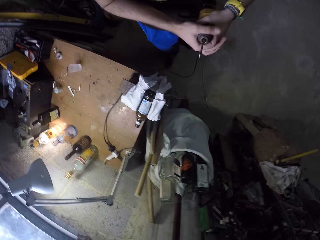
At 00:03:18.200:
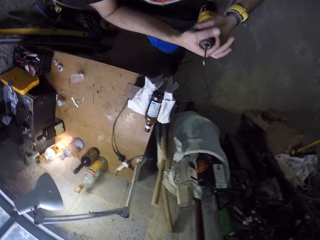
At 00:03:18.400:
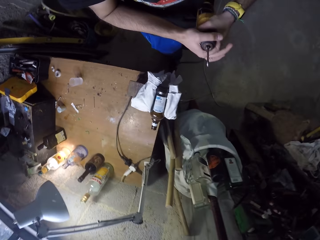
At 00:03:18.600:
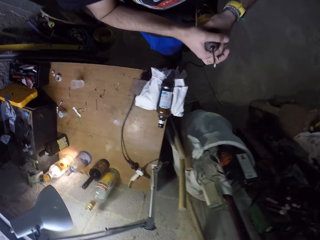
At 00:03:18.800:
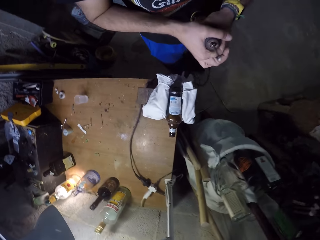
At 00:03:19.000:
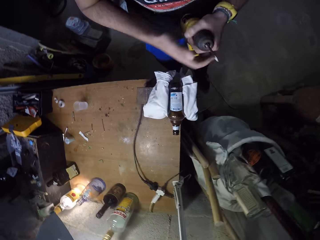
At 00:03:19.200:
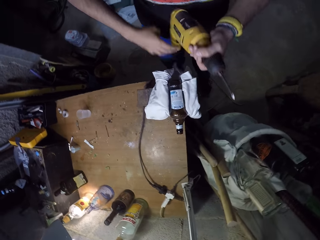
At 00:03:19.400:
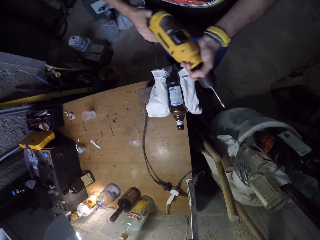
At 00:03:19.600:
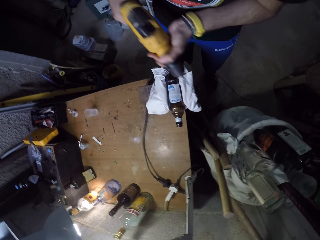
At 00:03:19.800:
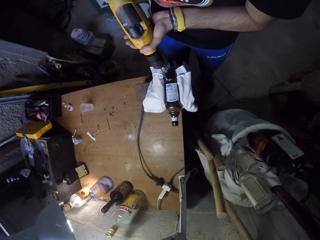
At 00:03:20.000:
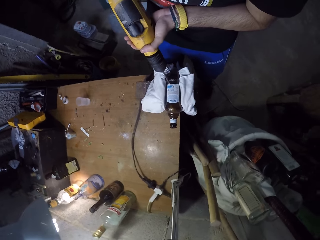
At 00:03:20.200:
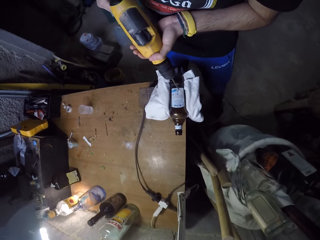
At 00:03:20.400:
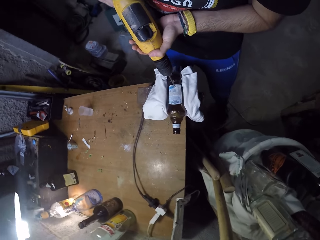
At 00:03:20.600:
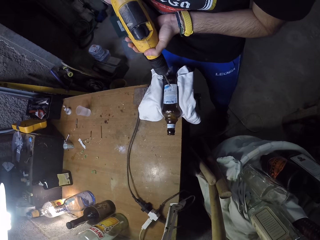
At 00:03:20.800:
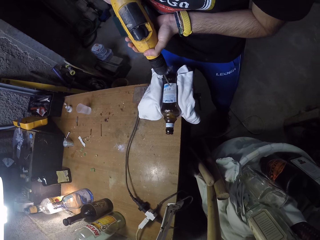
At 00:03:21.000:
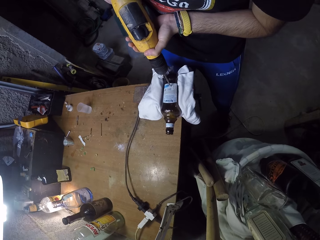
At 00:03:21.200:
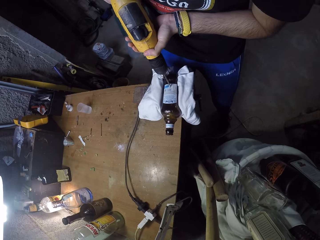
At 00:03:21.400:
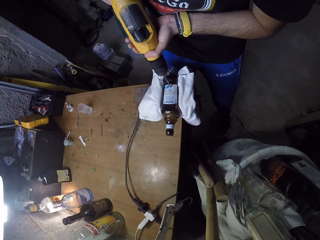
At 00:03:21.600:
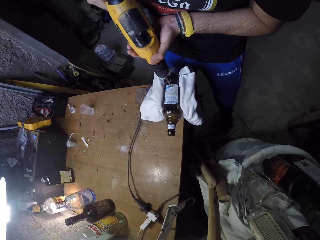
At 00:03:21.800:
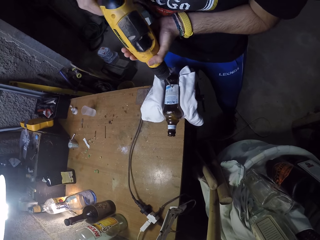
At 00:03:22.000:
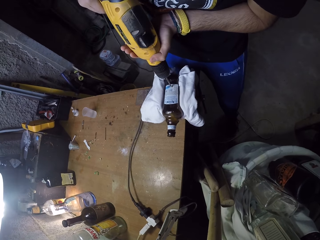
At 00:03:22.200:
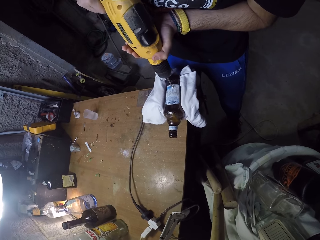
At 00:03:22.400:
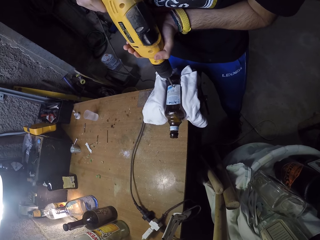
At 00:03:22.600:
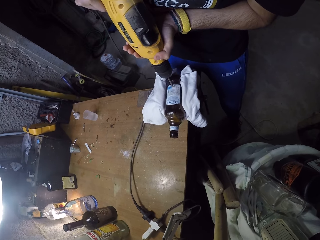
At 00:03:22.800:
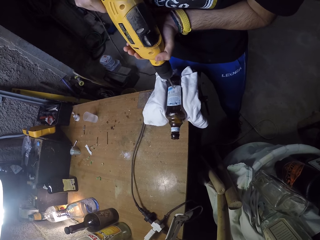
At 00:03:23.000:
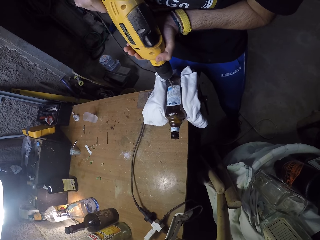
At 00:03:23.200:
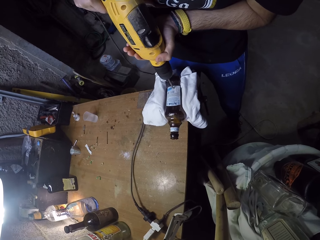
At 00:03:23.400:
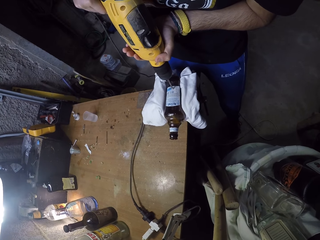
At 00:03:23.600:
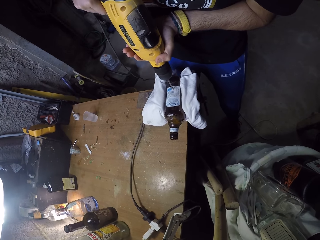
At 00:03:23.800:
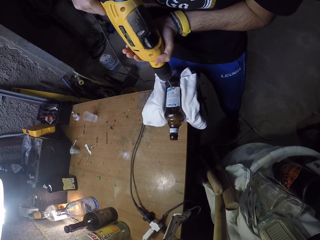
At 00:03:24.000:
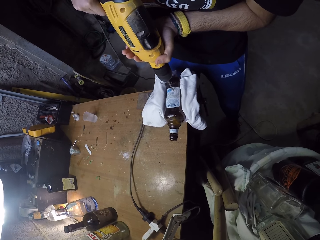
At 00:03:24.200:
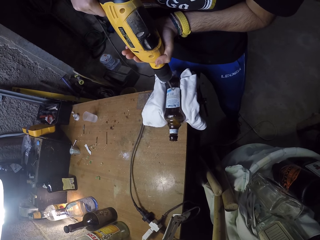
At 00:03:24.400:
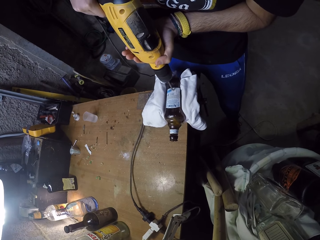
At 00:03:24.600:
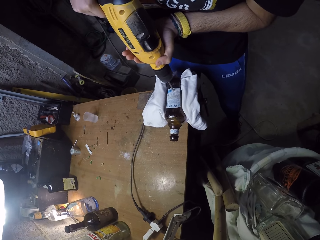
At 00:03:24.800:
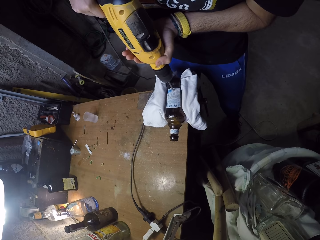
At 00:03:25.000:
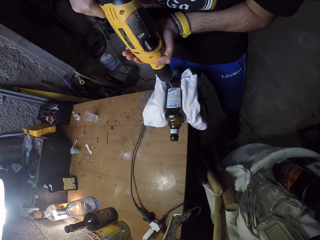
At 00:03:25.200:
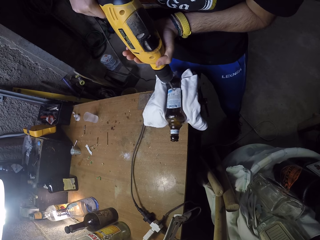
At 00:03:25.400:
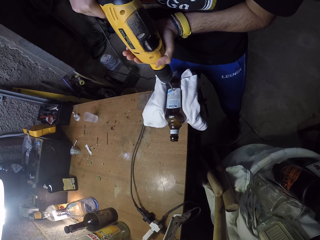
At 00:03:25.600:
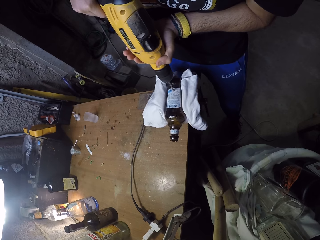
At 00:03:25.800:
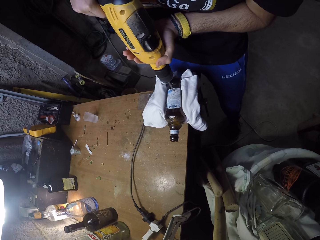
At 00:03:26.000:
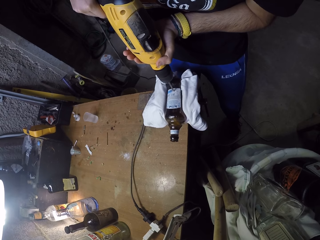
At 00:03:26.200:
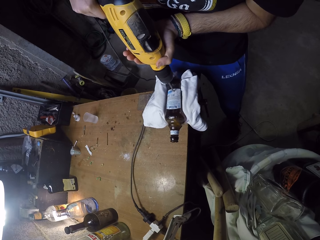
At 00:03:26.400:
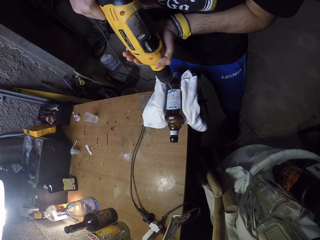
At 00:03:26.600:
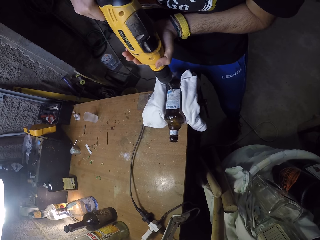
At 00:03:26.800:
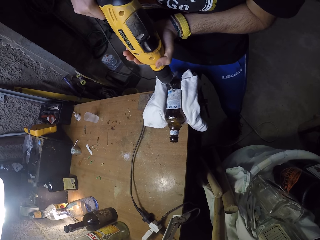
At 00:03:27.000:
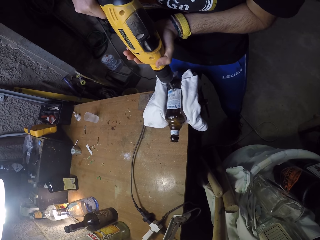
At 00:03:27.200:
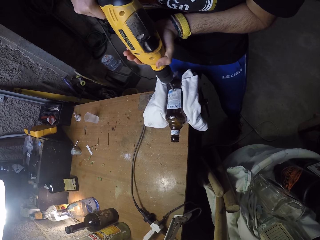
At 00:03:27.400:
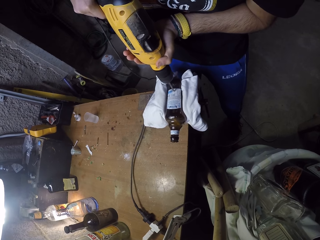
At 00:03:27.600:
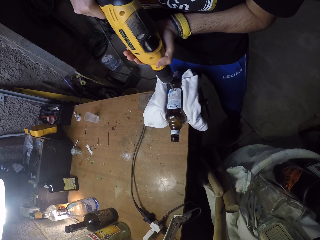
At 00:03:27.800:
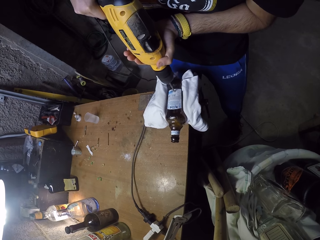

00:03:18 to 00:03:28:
The camera wearer holds the drilling machine with both hands. He drills into the bottle with the cordless screwdriver in both hands. He screws the bottle with the cordless screwdriver in both hands.

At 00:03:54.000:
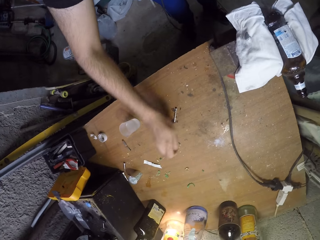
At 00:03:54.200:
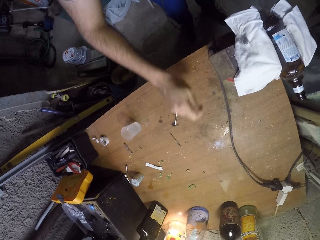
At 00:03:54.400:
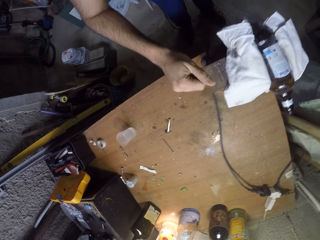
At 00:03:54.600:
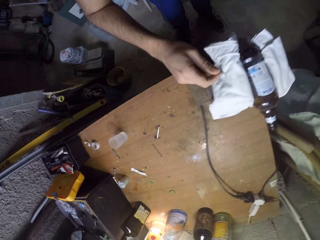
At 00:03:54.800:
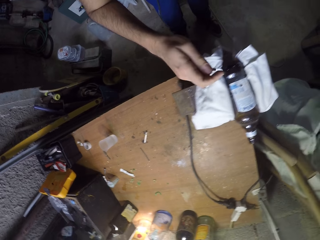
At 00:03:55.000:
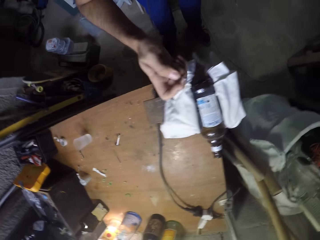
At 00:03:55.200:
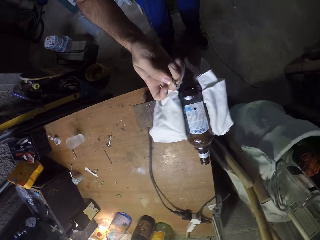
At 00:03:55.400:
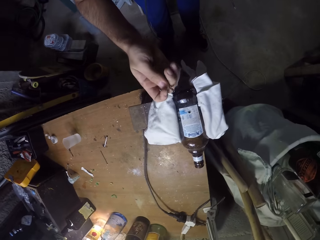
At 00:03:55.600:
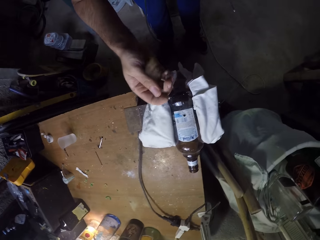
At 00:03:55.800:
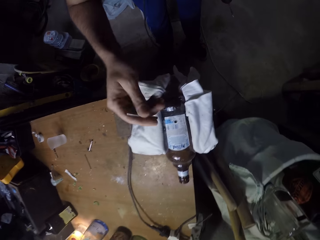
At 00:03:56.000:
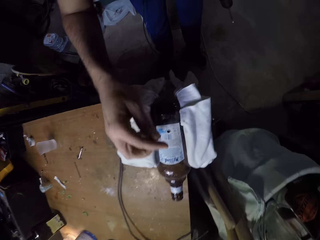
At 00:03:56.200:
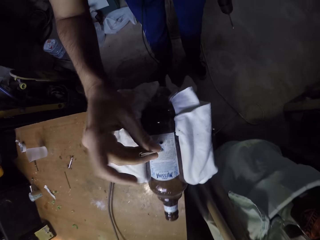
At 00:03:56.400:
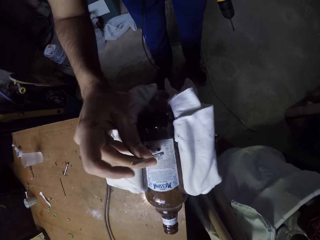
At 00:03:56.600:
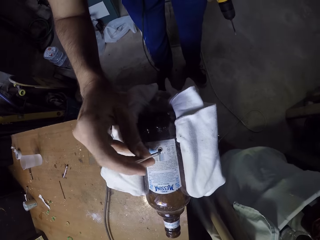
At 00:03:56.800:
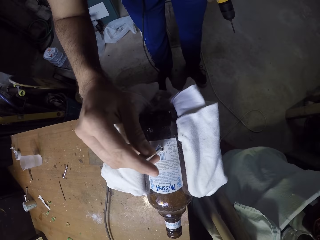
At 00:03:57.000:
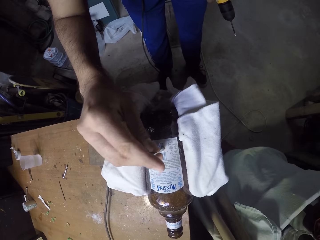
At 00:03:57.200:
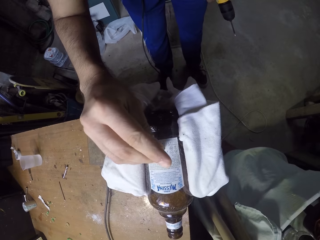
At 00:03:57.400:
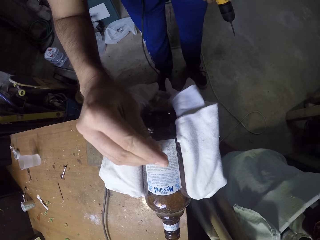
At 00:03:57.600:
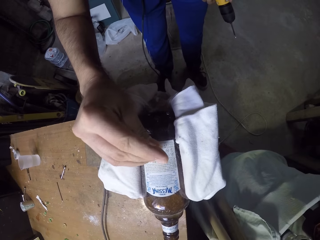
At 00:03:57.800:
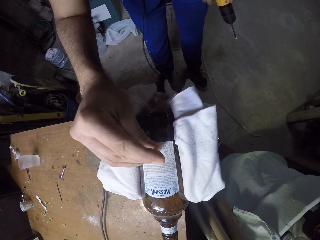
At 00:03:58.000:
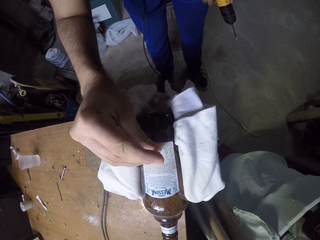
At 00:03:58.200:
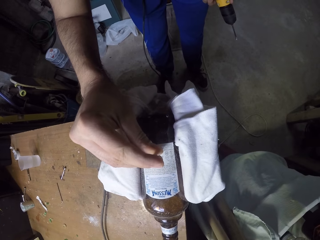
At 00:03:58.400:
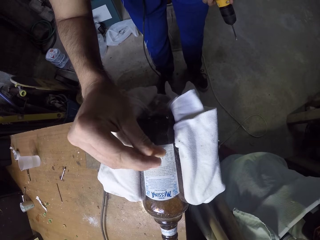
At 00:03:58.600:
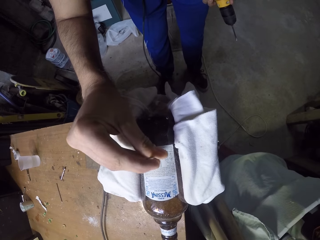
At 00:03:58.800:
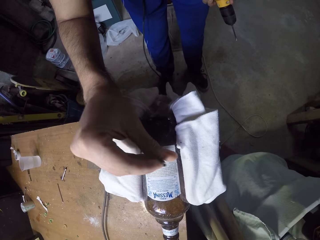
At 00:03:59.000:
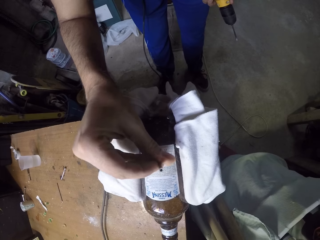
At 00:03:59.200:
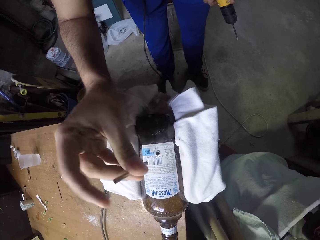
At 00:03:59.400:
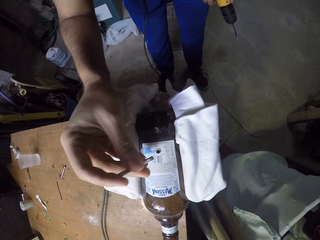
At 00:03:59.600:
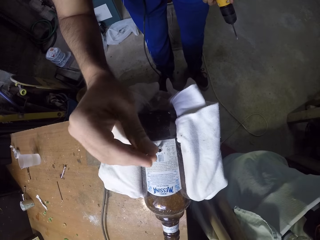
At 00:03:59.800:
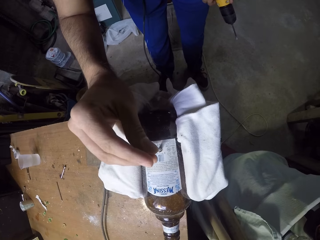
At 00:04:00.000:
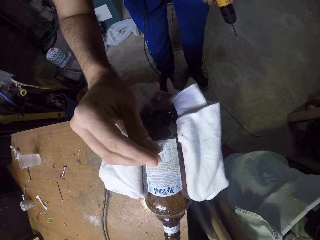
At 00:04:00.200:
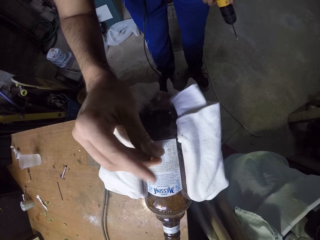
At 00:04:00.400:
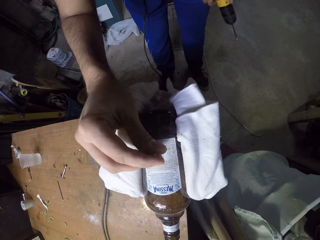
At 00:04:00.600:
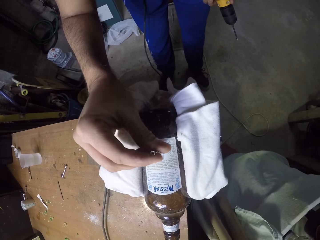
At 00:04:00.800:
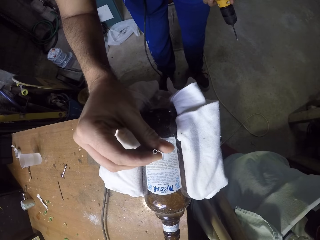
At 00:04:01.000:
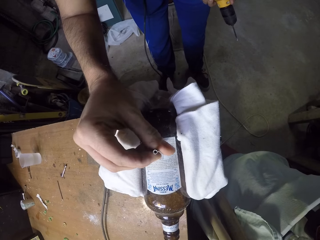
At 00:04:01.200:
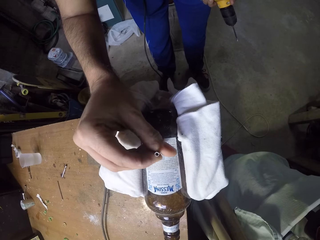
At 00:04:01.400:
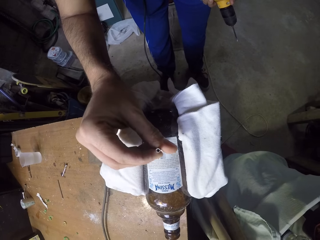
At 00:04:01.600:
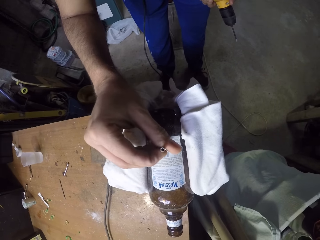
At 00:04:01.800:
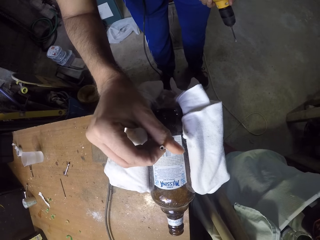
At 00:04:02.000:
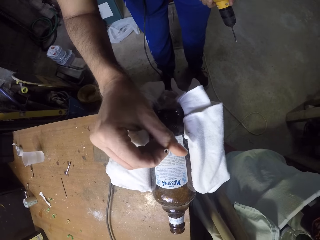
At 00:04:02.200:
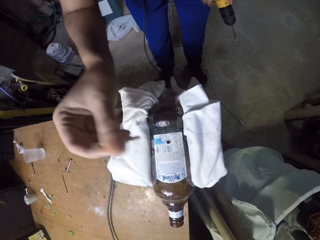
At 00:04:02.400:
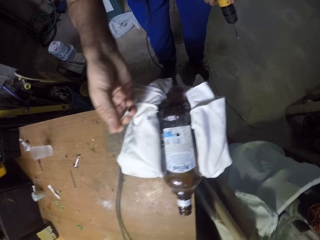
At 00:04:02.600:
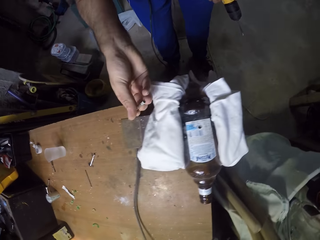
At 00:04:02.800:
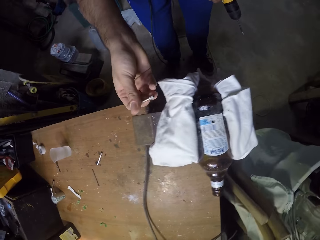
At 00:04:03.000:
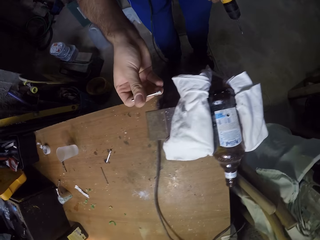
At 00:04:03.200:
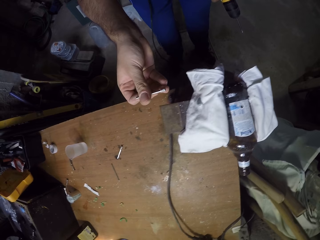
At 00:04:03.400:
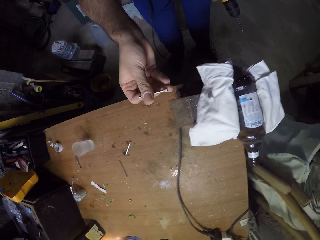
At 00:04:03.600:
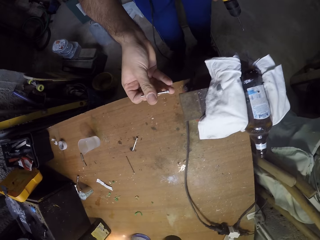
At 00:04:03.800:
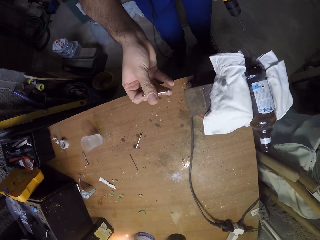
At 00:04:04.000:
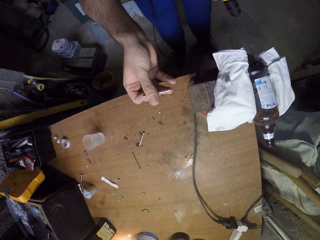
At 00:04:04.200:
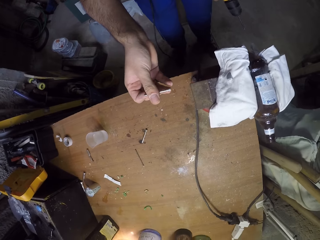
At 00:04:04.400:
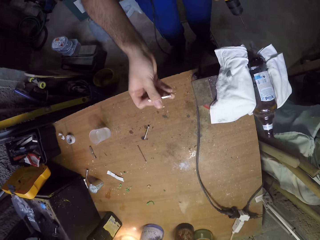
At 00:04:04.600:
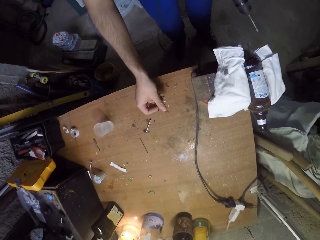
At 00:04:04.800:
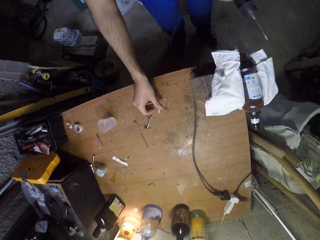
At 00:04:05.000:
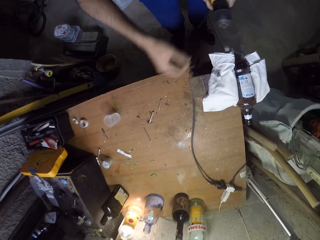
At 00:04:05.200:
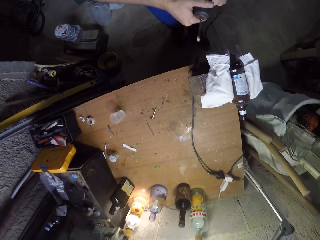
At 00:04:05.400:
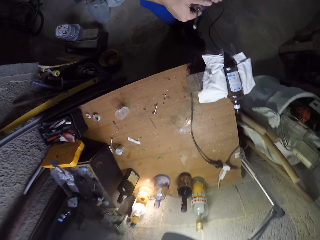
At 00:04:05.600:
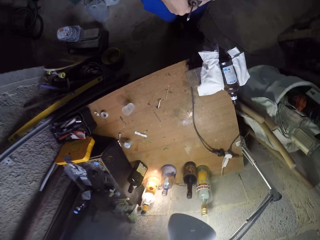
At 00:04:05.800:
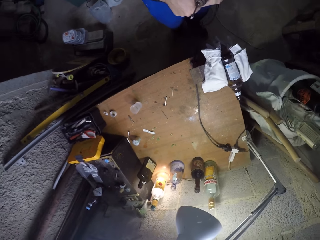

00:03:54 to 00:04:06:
The camera wearer picks the nail on the table. He inserts the nail into the bottle with his right hand. He removes the nail on the hole. He inserts the nail on the bottle. He removes the nail. He drops the nail on the work bench with his right hand. He opens the chuck of the cordless screwdriver with his right hand. He holds the drilling nozzle.
